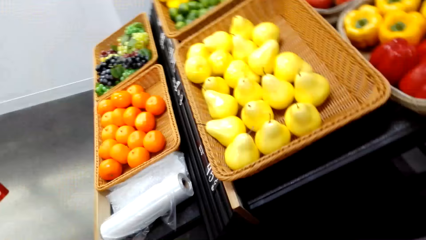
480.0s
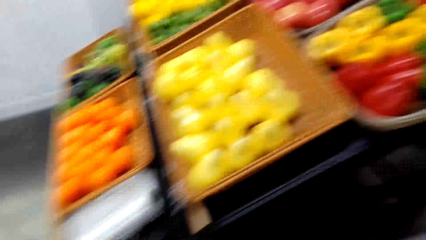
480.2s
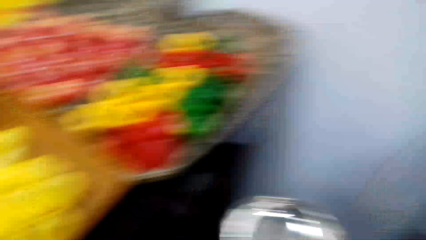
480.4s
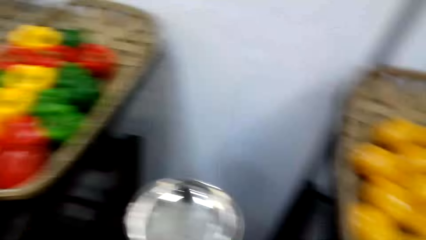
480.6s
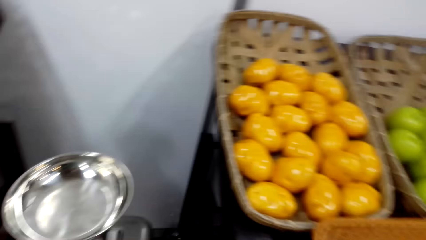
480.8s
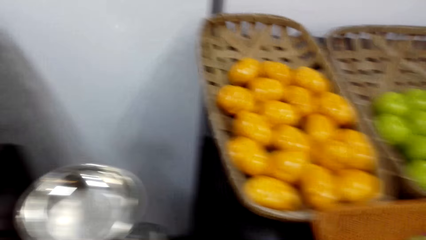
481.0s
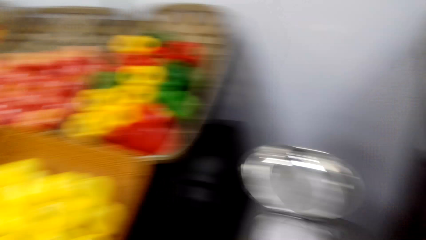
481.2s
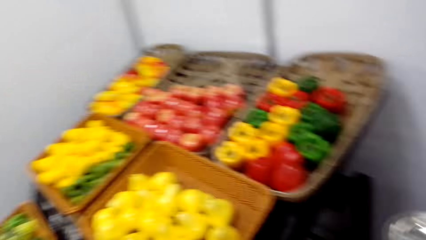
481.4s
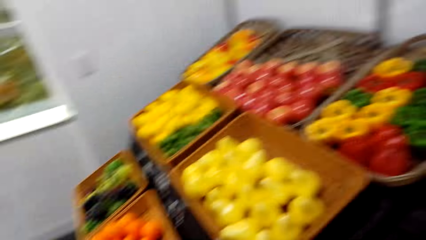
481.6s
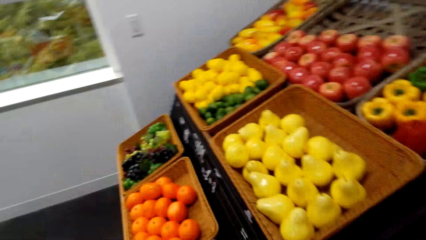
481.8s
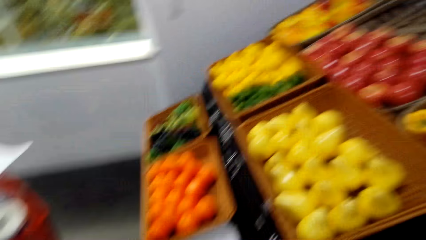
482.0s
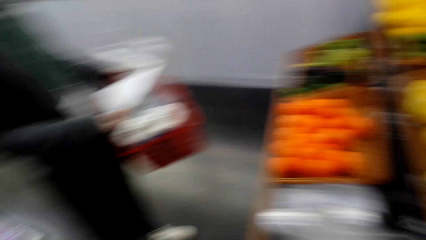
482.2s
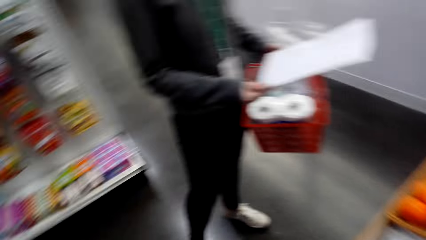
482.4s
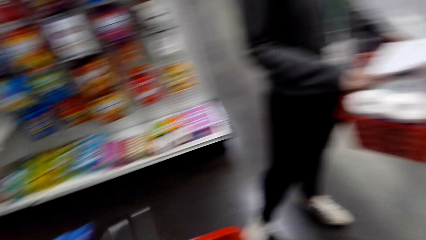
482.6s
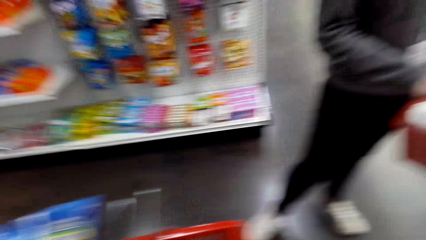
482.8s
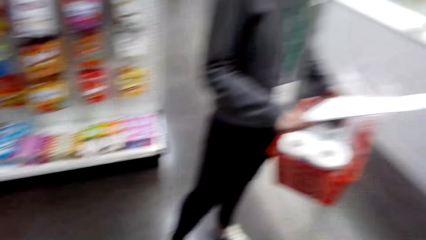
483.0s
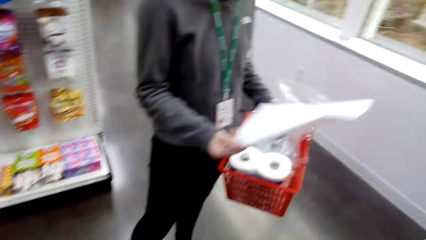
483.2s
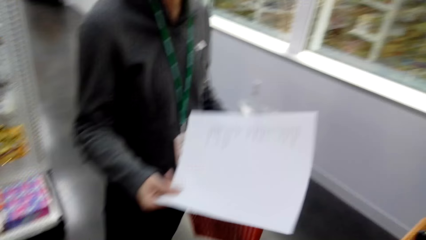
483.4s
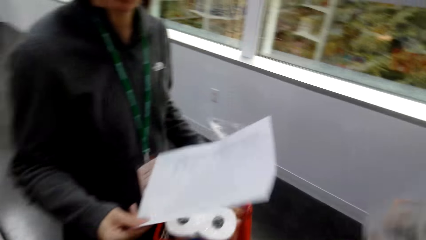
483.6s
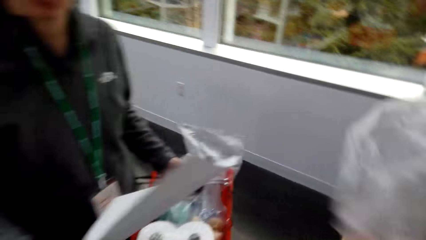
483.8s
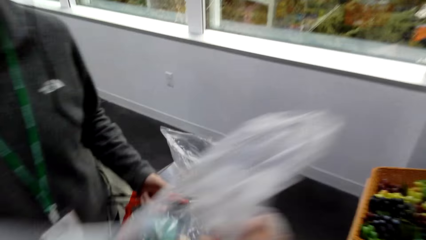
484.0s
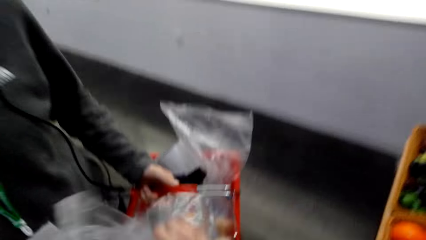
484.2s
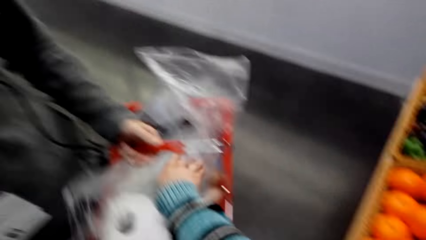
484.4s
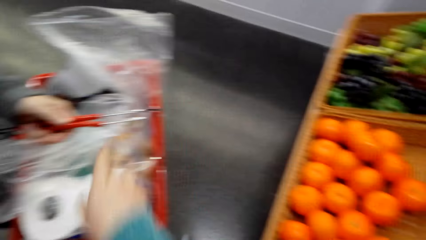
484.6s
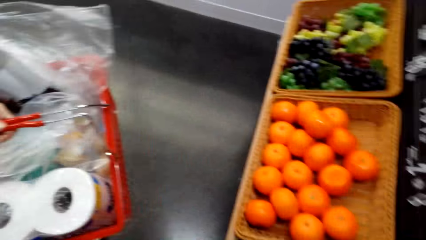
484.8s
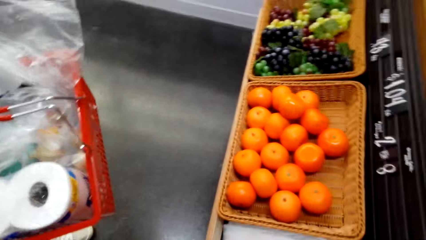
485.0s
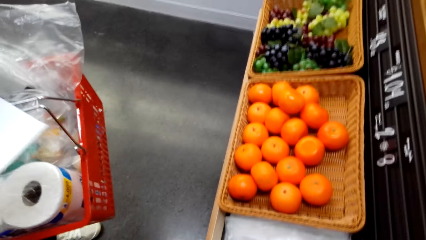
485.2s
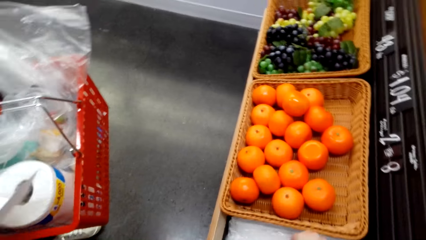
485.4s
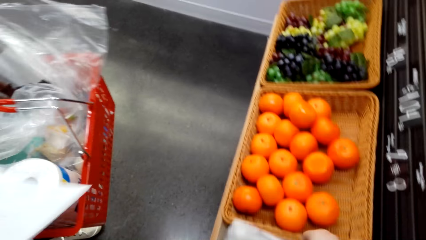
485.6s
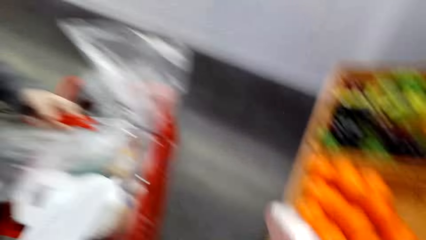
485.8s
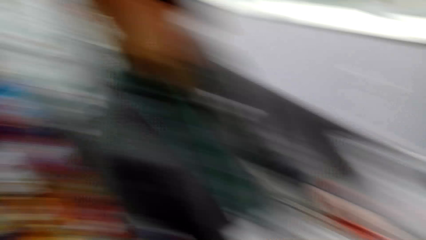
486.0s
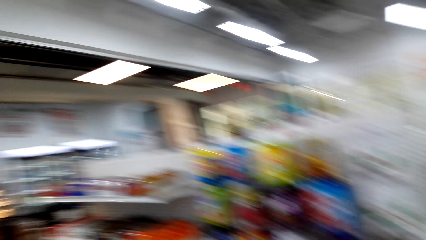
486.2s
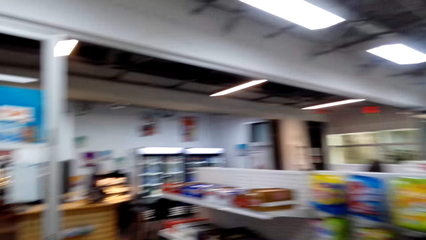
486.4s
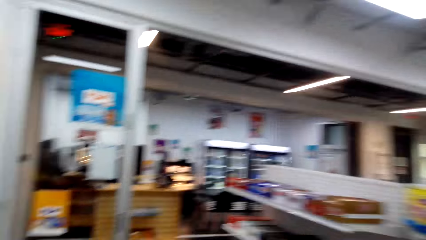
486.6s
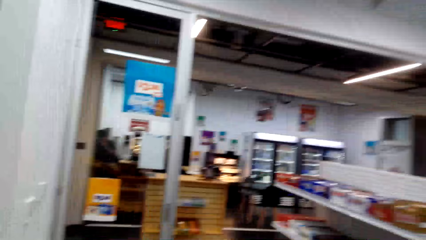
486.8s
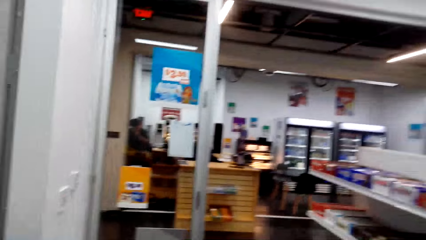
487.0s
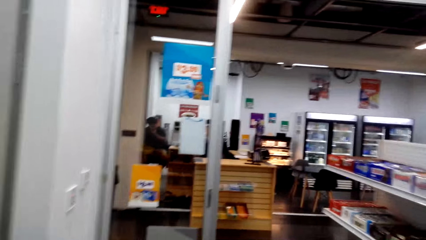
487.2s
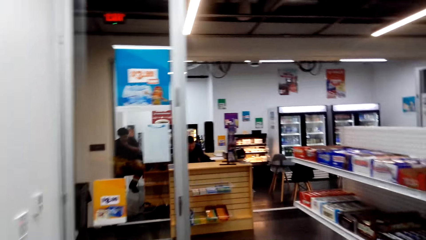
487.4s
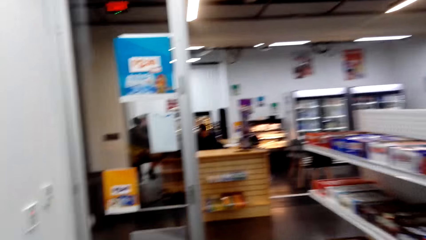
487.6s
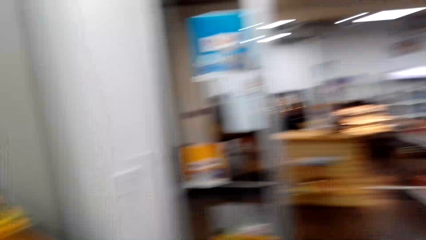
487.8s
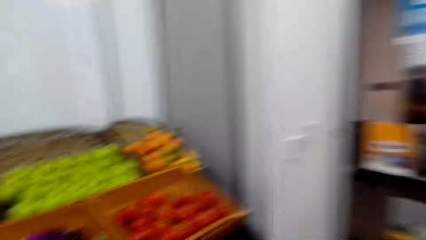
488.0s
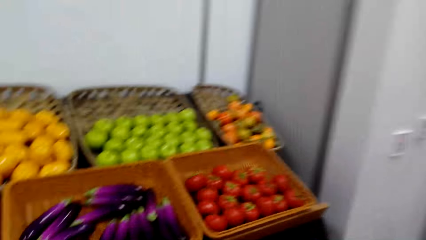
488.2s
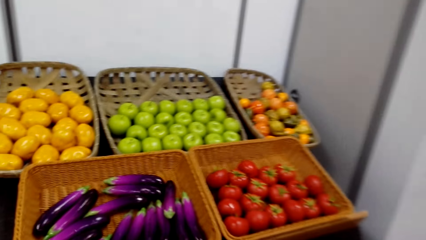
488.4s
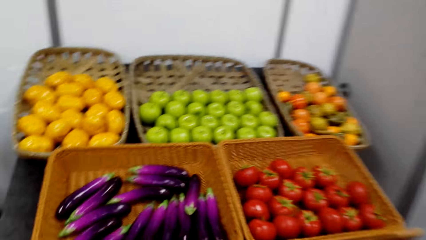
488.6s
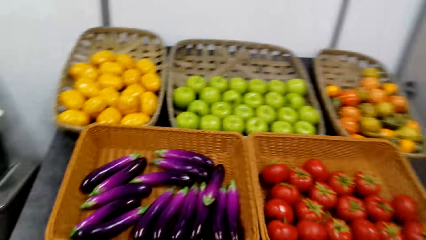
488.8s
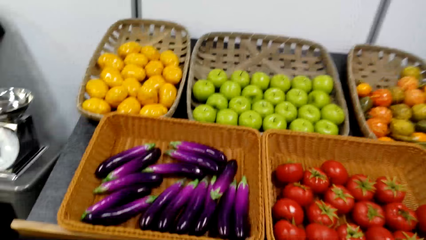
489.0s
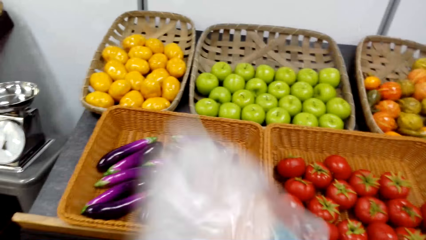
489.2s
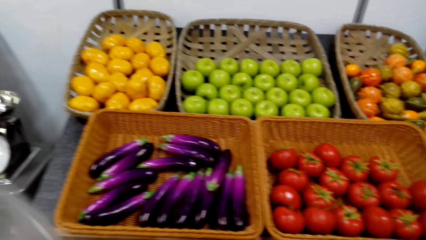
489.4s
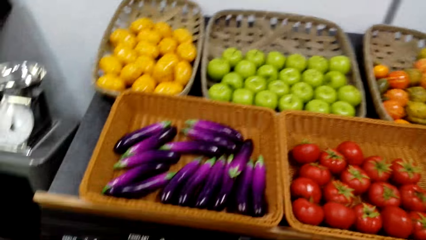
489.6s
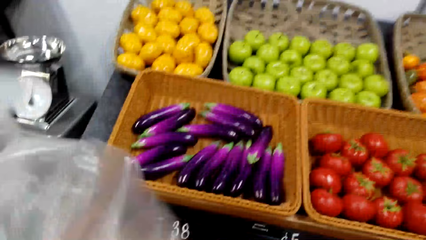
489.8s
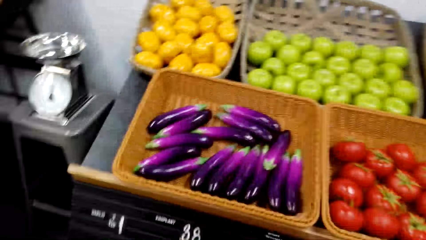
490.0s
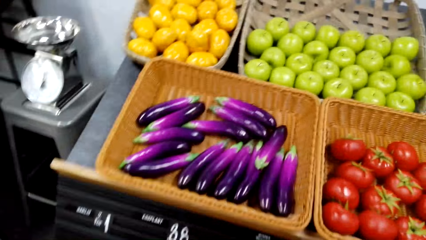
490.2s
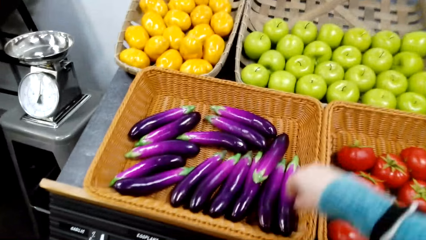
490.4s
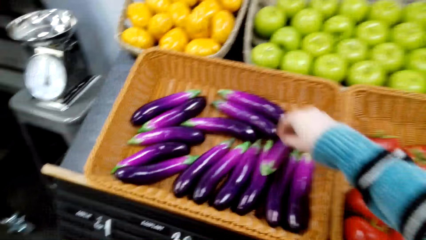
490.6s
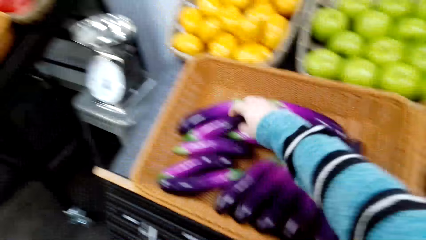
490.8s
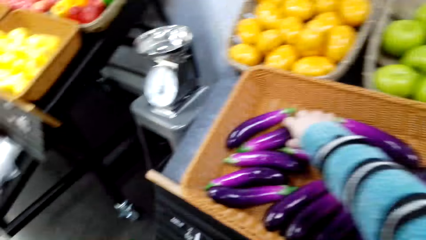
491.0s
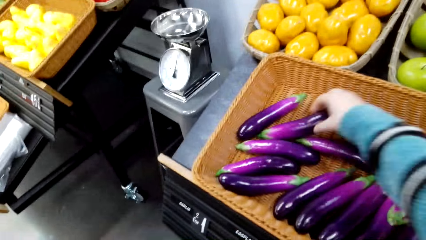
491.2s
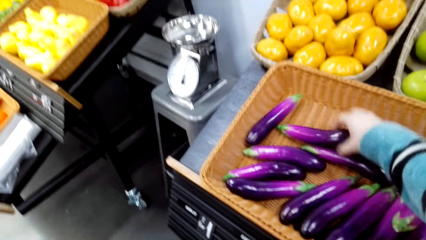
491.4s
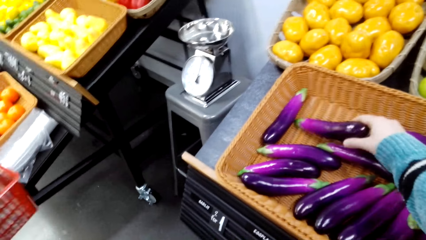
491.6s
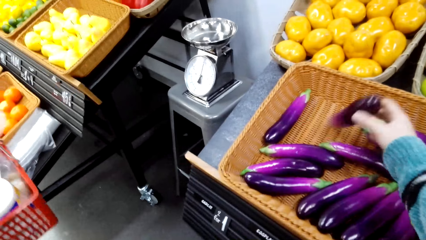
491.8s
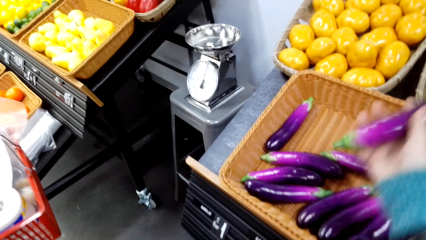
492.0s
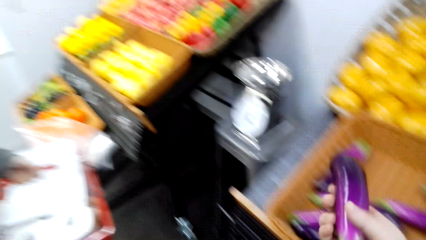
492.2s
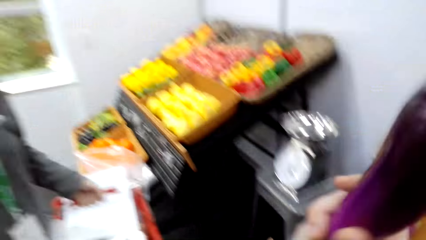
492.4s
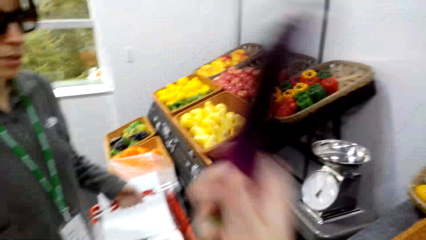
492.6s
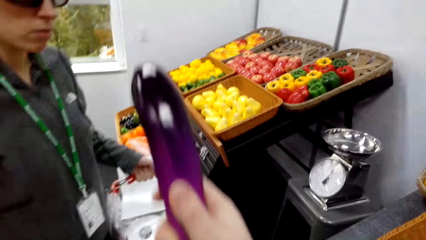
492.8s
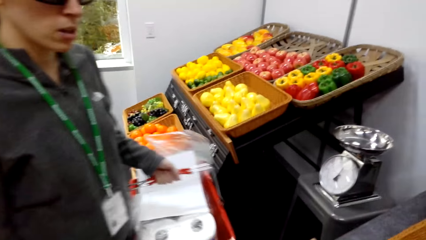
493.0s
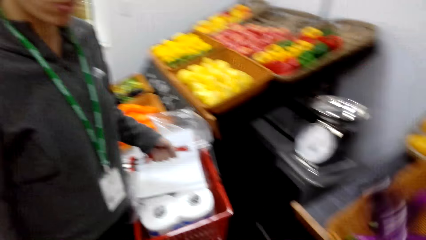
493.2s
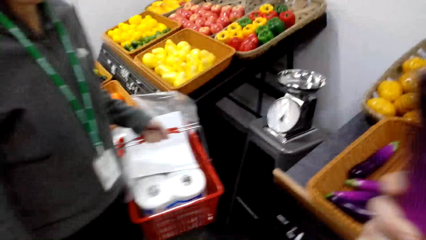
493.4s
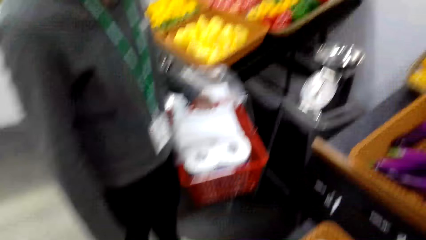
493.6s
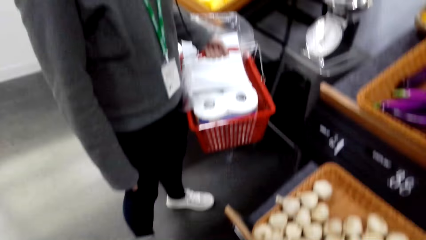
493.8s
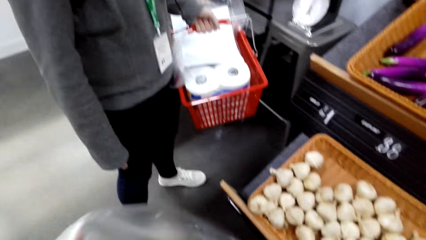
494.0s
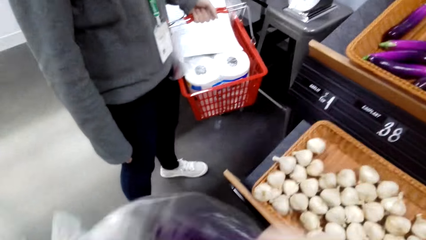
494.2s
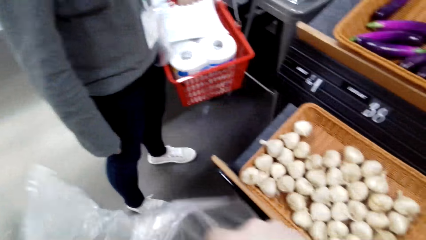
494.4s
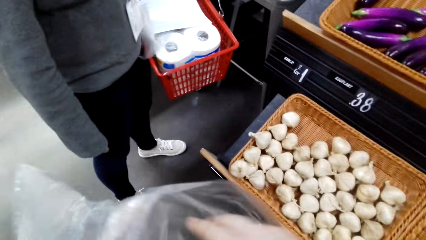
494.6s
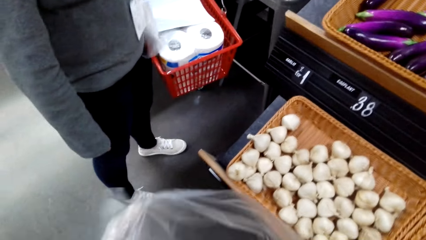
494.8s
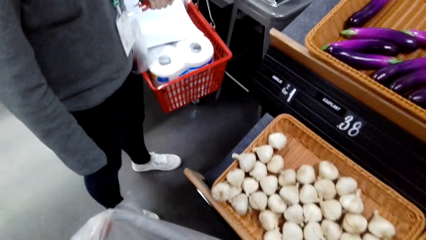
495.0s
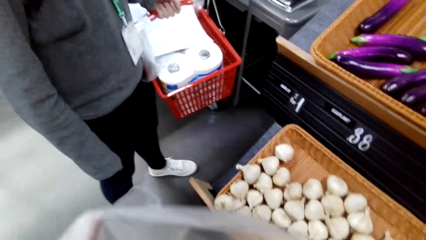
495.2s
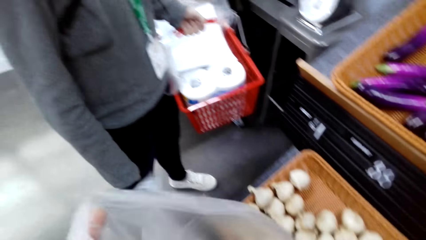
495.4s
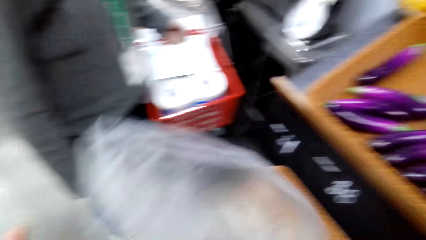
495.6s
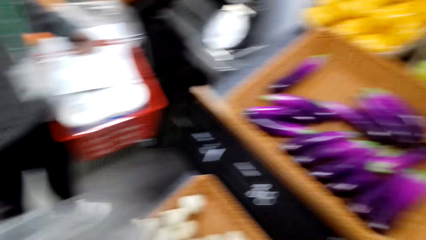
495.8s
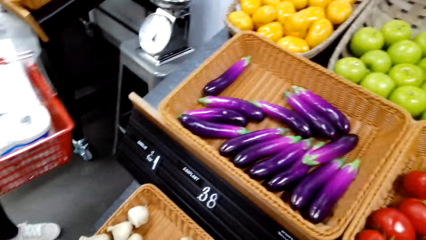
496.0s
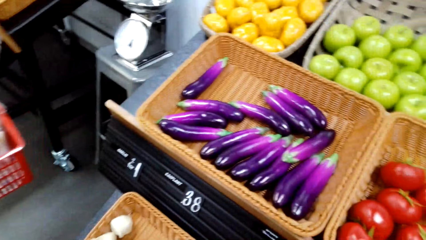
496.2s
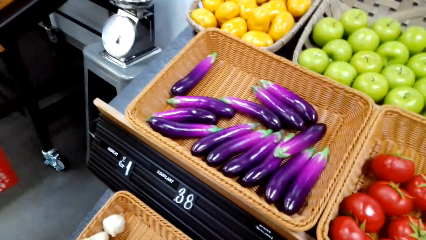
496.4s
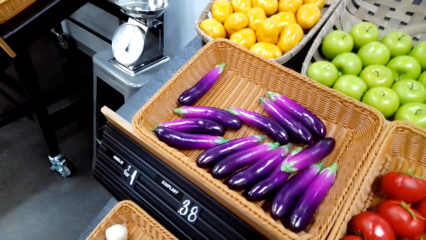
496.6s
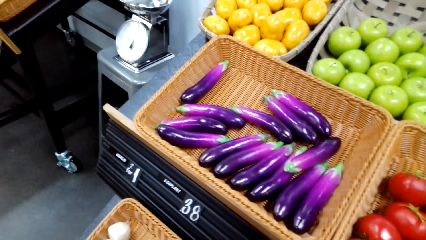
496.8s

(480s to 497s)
The camera wearer picks pepper from the weighing machine. They look around. They put the pepper in the shopping basket. They put a transparent plain polythene bag in the shopping basket carried by a woman. They pick transparent plain polythene bags from the rack. They look around. They pick a cucumber from the rack. They pick eggplants. They put the cucumber in the transparent plain polythene bag.
